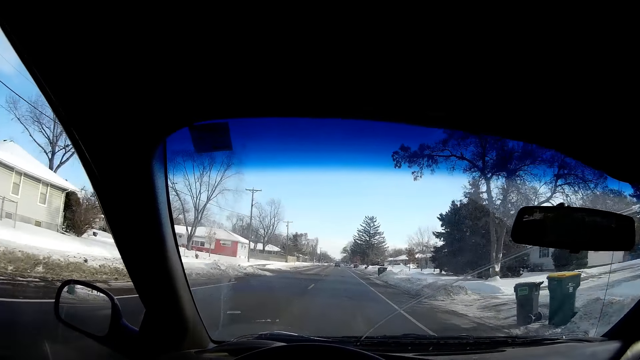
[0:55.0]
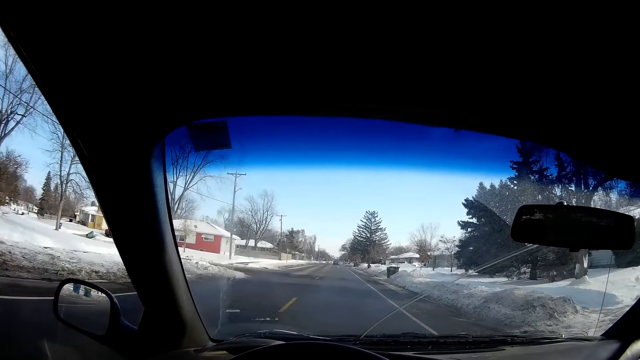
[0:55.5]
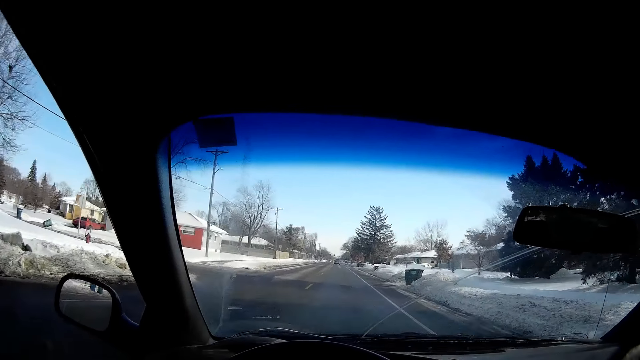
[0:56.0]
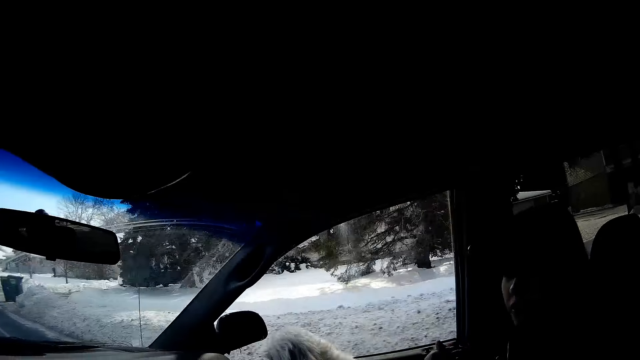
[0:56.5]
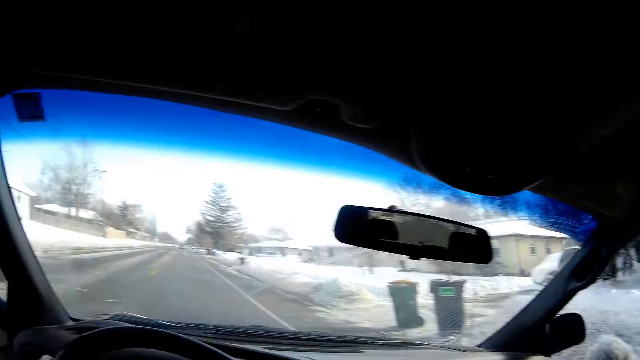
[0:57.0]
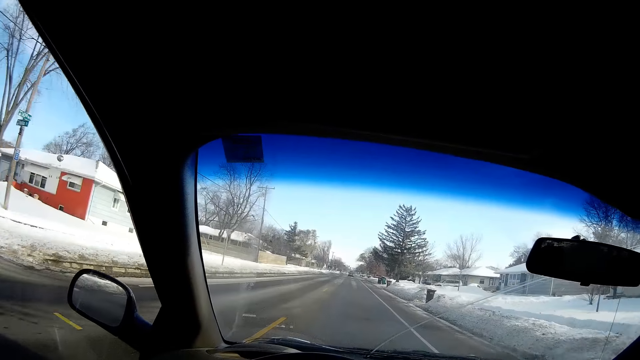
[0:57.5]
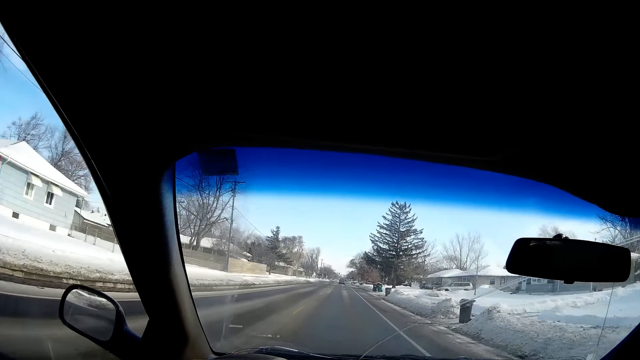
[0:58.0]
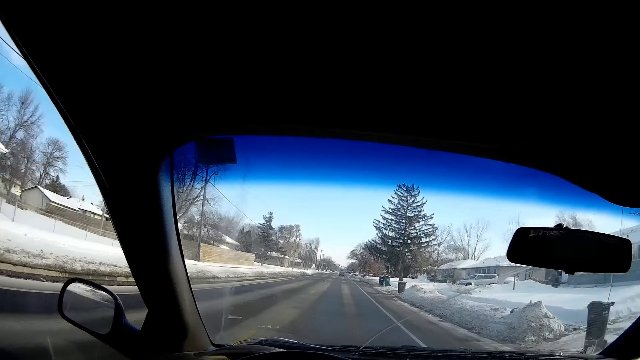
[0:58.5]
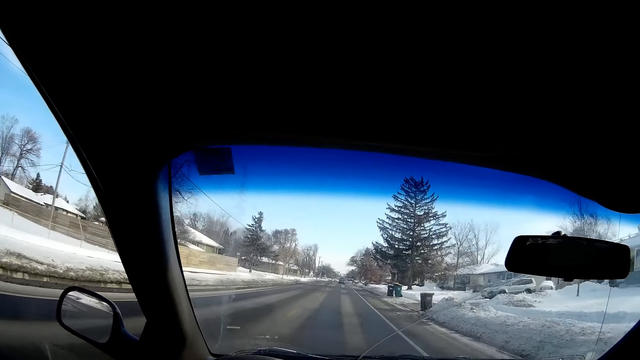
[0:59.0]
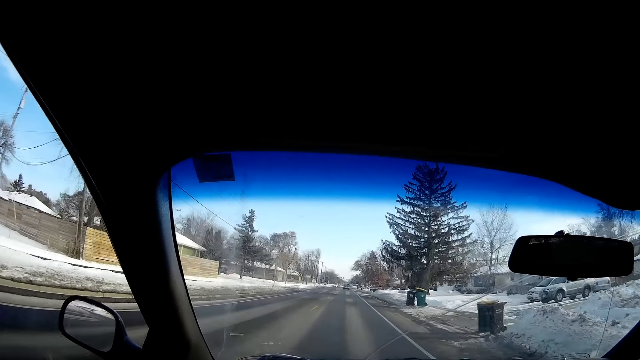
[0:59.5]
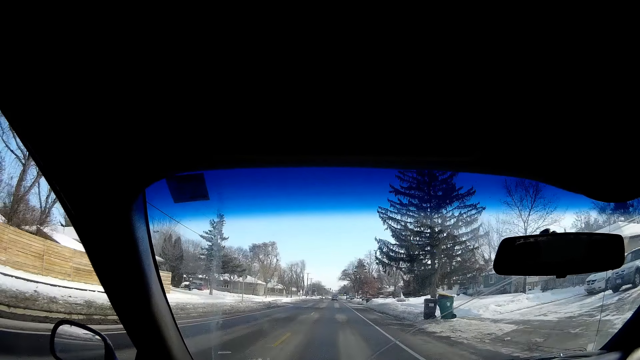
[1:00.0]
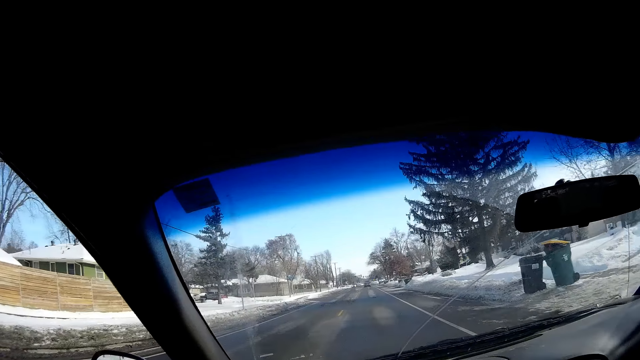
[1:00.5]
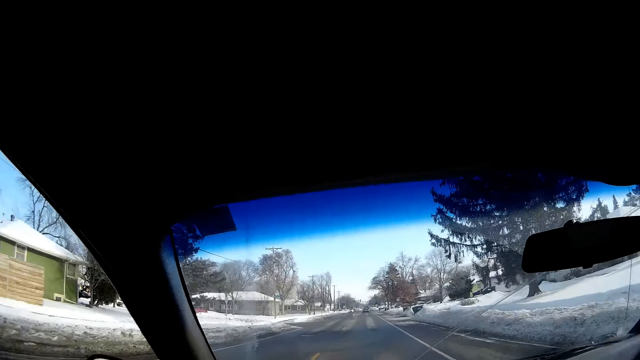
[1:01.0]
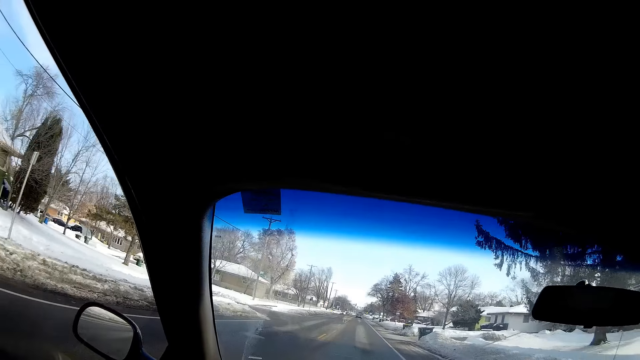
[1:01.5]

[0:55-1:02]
The camera wearer looks around.

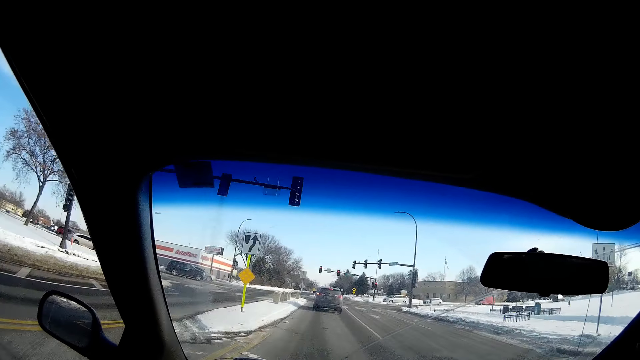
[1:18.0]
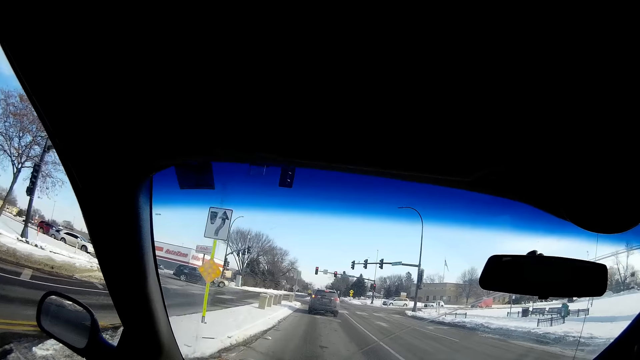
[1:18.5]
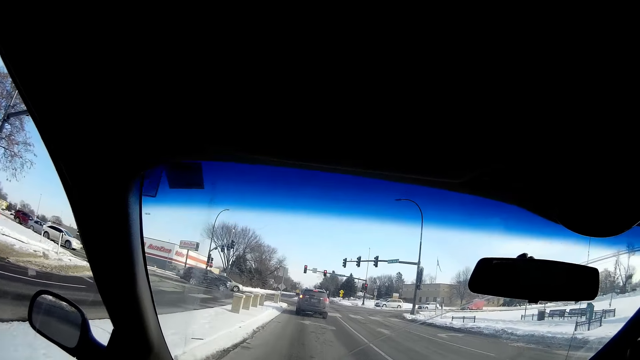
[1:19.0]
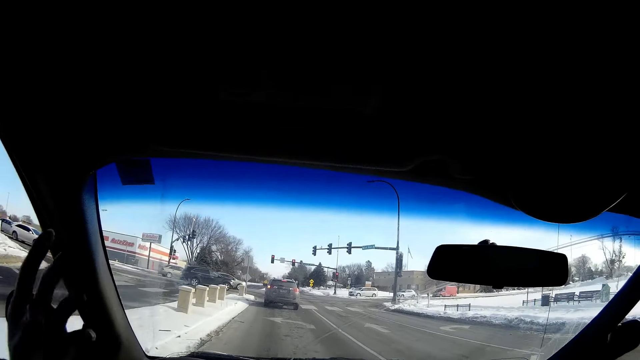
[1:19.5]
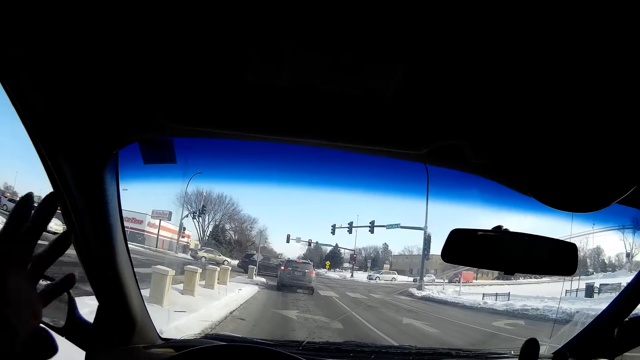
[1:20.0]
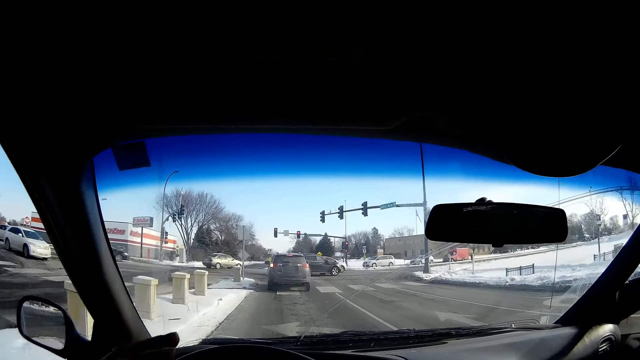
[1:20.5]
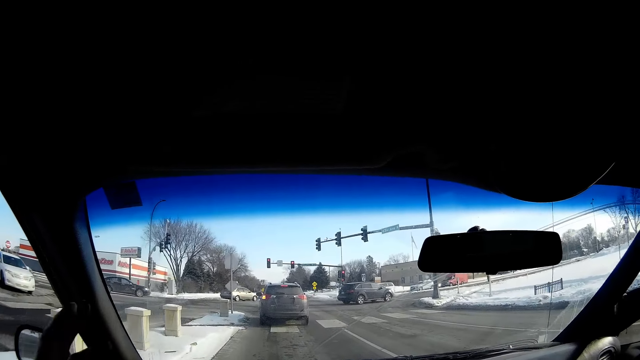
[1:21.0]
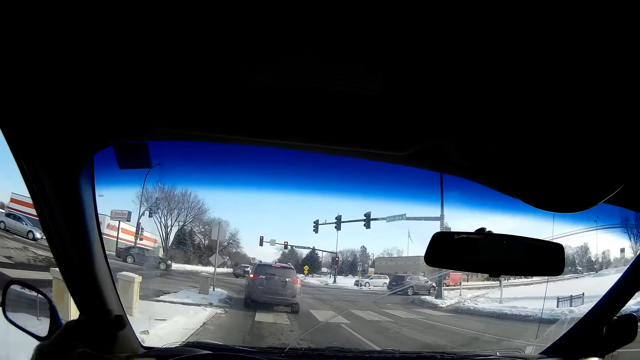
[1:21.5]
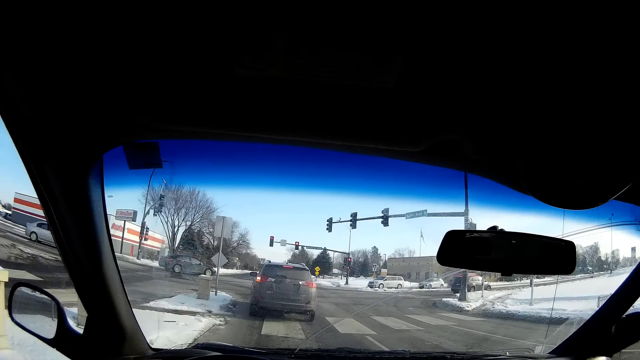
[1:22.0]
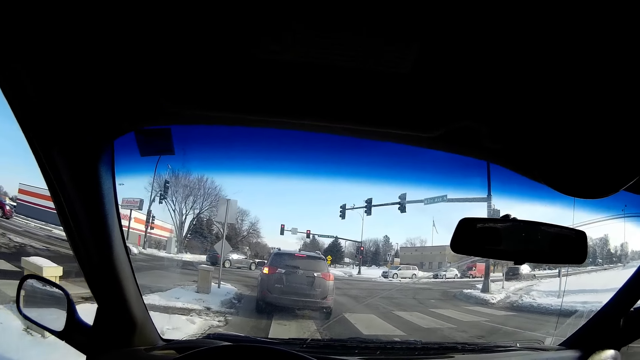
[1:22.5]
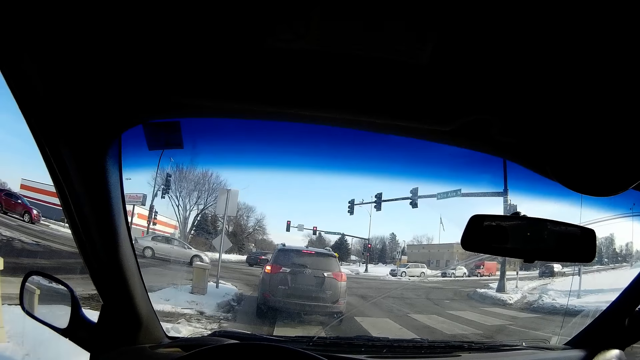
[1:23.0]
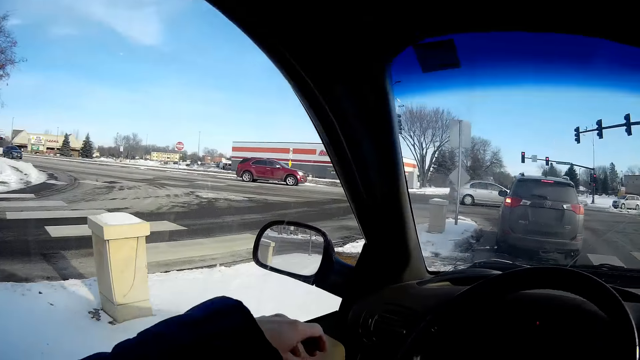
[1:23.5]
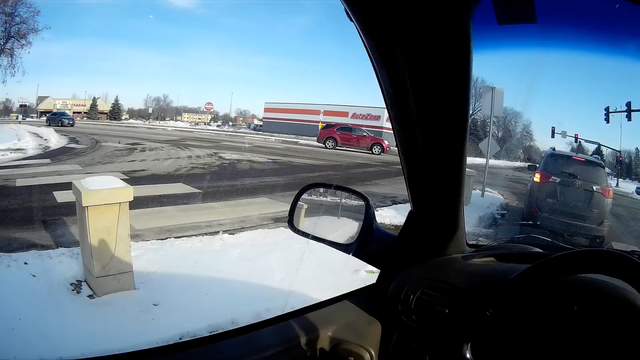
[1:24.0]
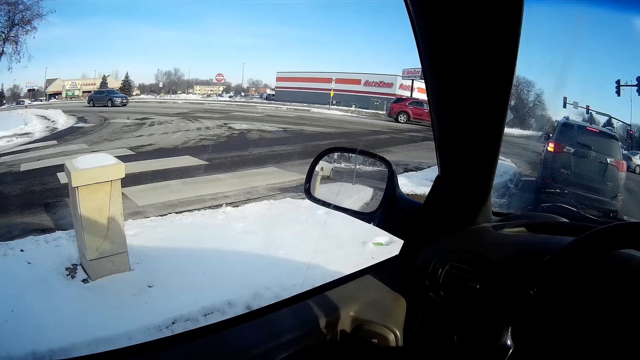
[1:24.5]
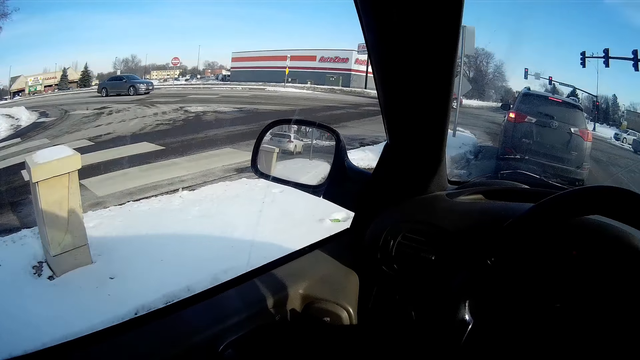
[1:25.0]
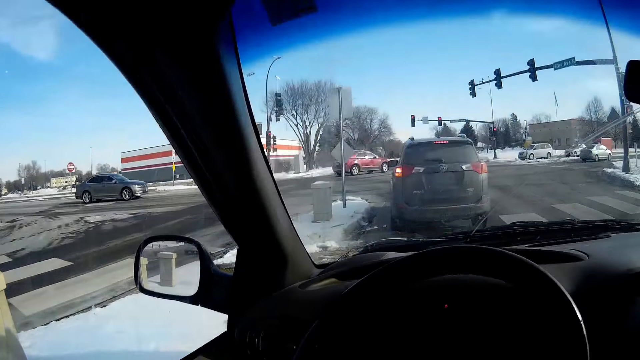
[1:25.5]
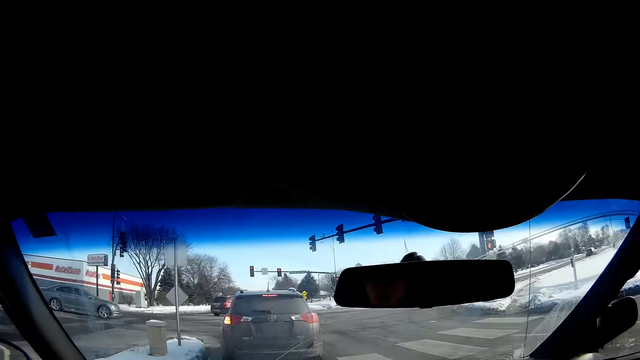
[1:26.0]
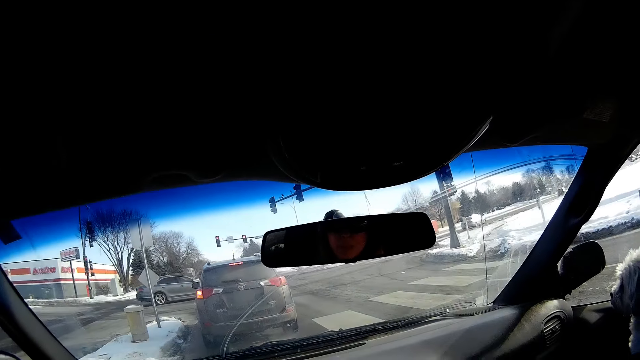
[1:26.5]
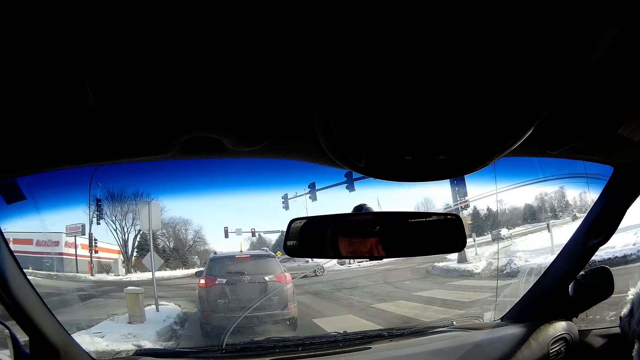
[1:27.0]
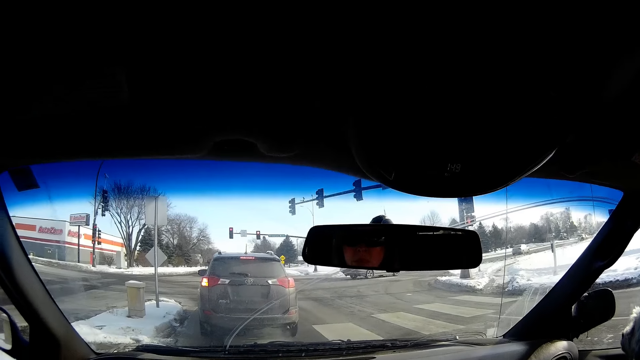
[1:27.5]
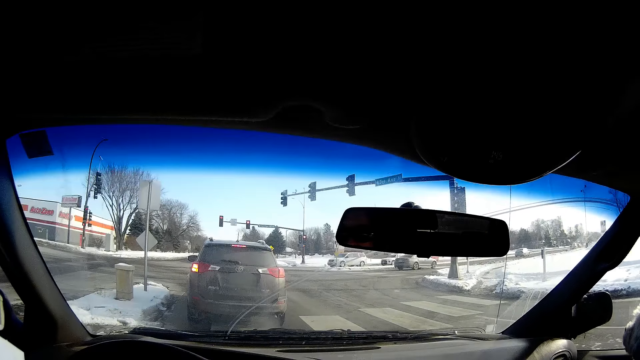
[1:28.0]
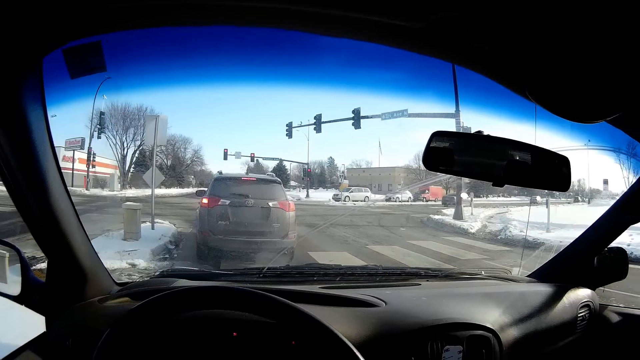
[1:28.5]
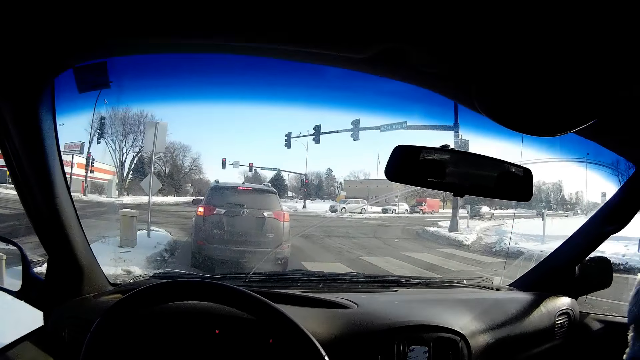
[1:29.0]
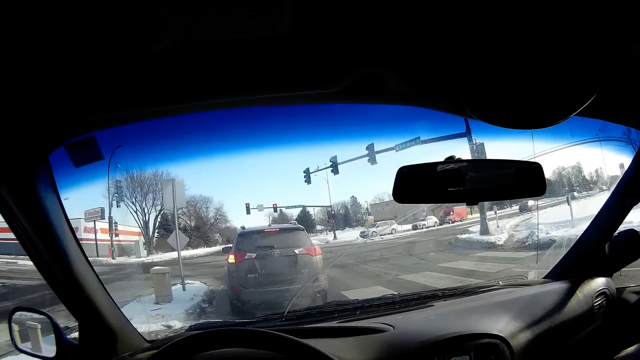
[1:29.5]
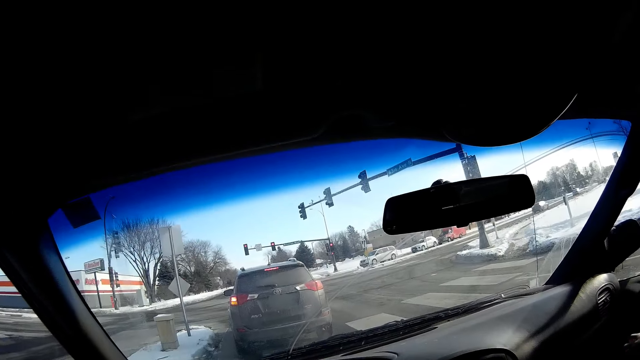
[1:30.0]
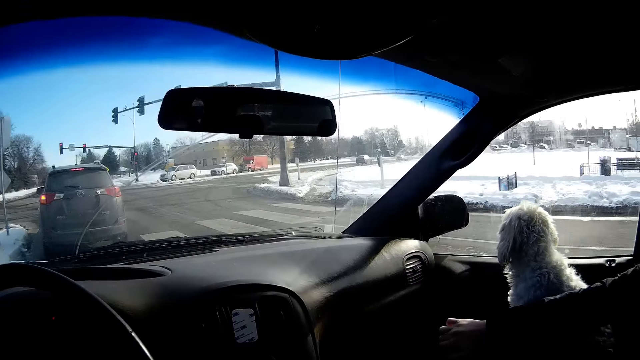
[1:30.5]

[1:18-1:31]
The camera wearer shakes his left hand. He stops the car at a traffic light along the highway. He looks to his left. He looks around.
